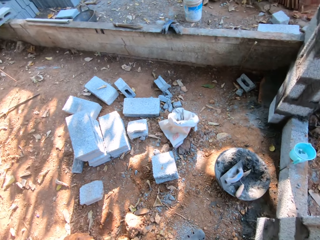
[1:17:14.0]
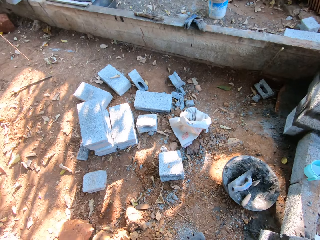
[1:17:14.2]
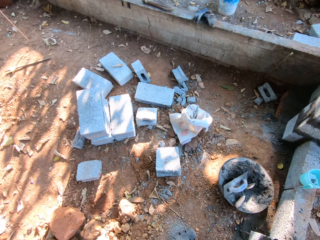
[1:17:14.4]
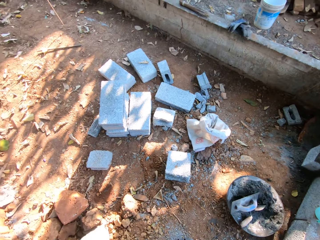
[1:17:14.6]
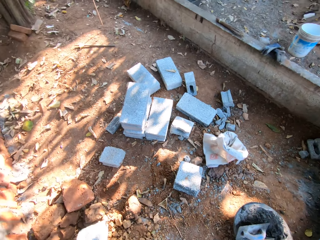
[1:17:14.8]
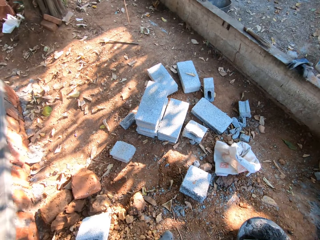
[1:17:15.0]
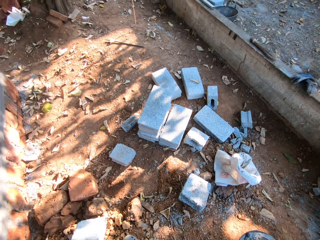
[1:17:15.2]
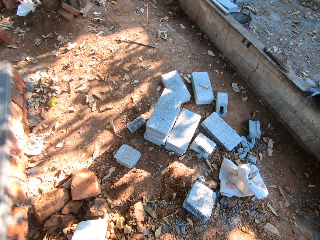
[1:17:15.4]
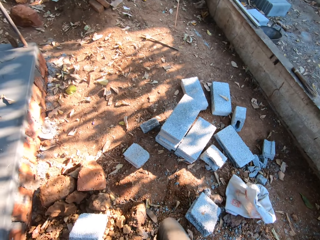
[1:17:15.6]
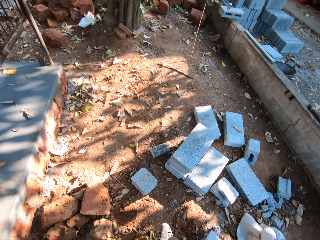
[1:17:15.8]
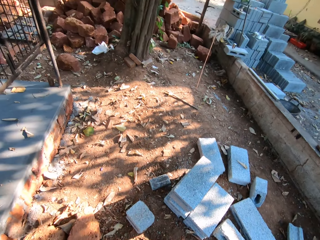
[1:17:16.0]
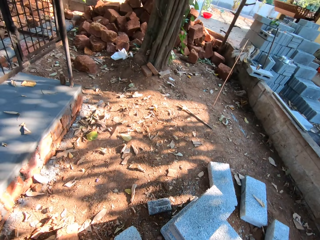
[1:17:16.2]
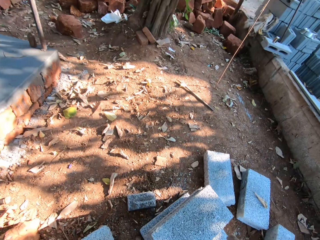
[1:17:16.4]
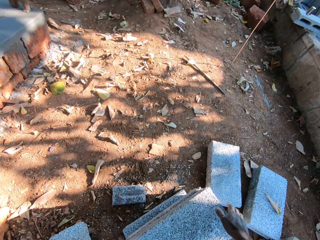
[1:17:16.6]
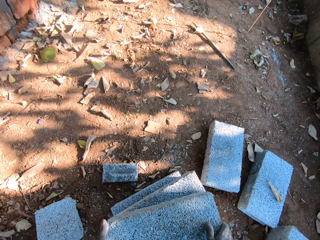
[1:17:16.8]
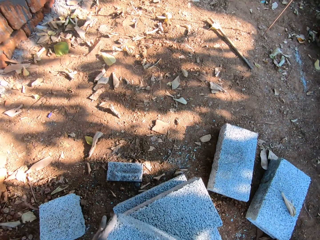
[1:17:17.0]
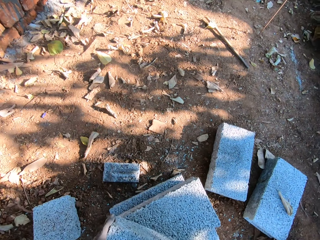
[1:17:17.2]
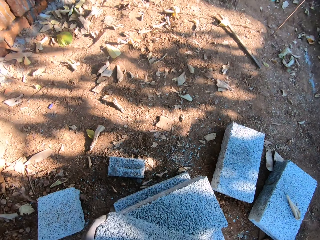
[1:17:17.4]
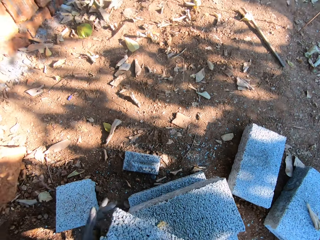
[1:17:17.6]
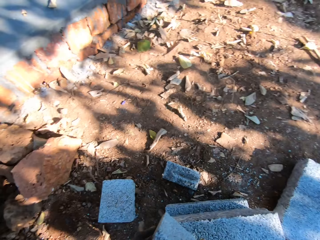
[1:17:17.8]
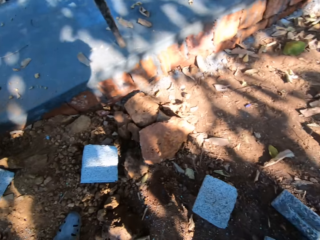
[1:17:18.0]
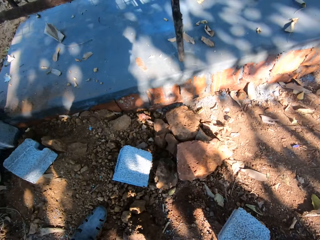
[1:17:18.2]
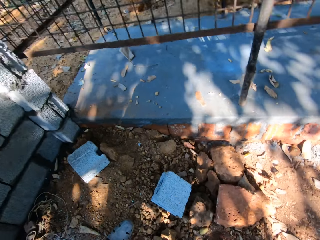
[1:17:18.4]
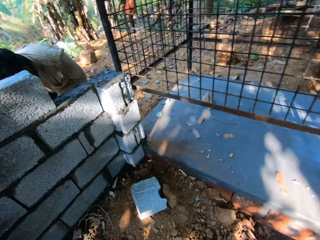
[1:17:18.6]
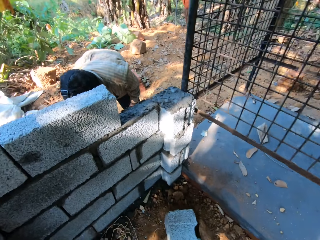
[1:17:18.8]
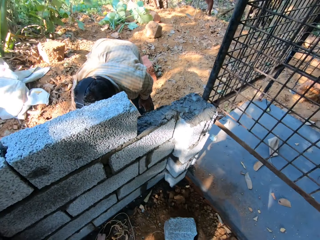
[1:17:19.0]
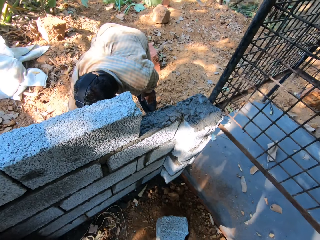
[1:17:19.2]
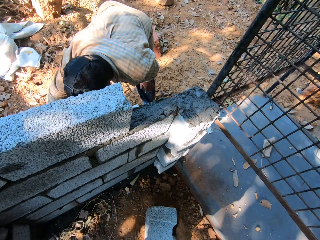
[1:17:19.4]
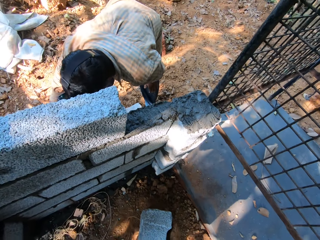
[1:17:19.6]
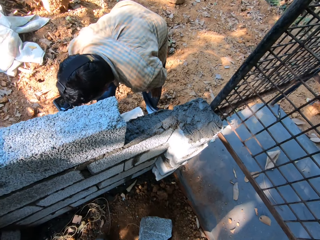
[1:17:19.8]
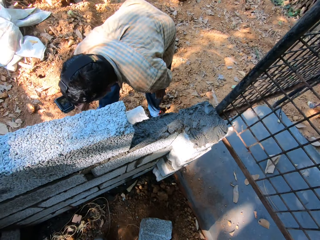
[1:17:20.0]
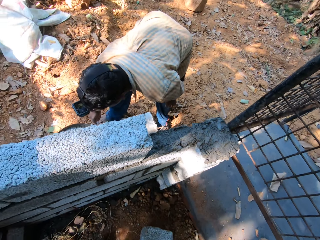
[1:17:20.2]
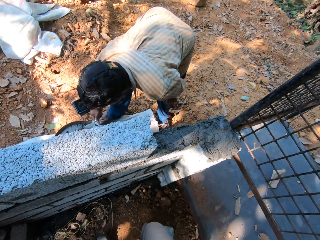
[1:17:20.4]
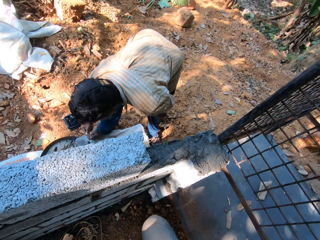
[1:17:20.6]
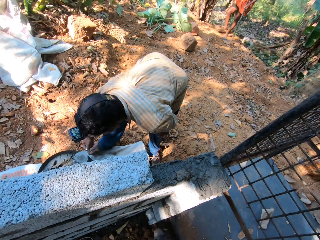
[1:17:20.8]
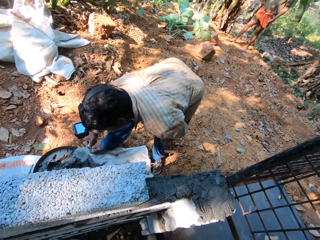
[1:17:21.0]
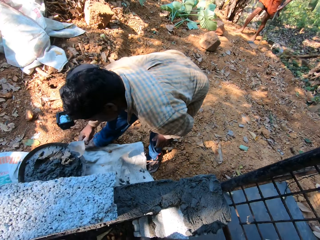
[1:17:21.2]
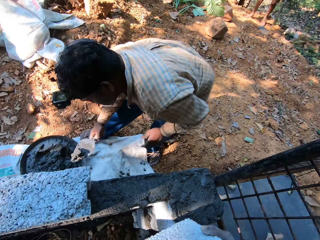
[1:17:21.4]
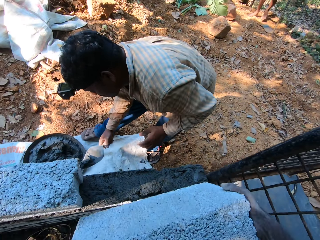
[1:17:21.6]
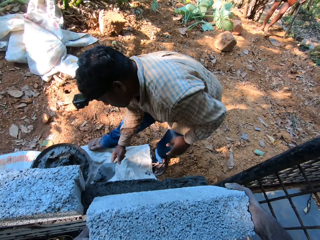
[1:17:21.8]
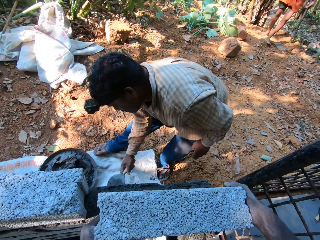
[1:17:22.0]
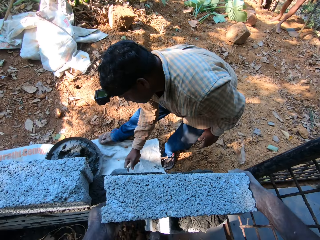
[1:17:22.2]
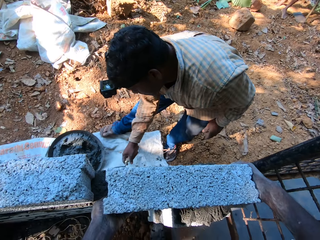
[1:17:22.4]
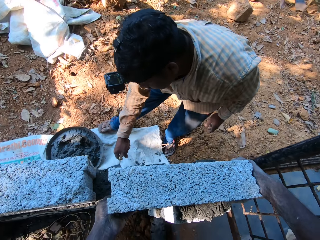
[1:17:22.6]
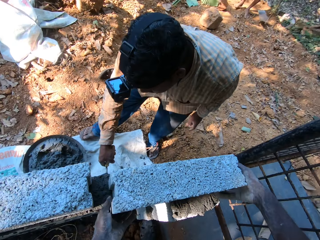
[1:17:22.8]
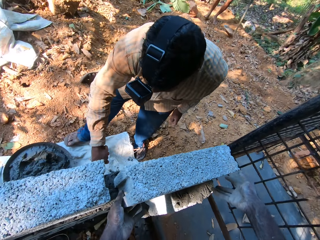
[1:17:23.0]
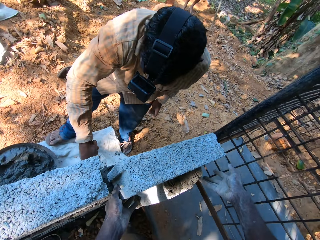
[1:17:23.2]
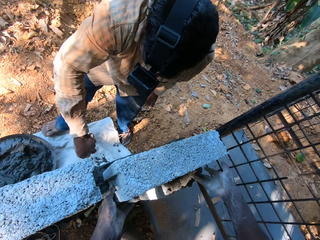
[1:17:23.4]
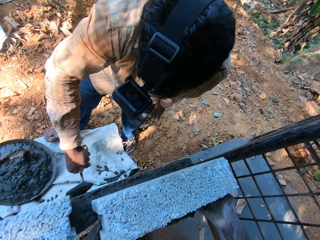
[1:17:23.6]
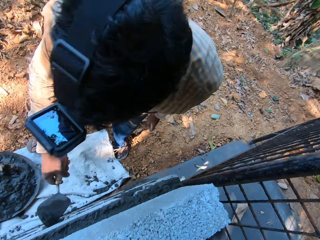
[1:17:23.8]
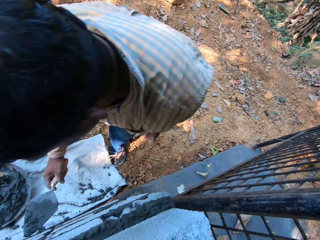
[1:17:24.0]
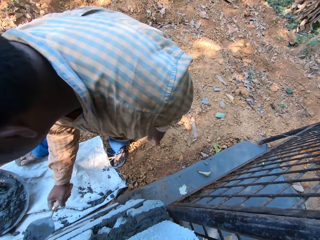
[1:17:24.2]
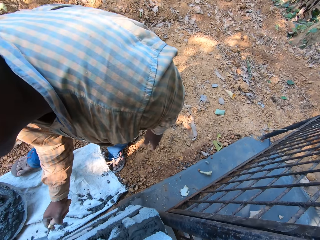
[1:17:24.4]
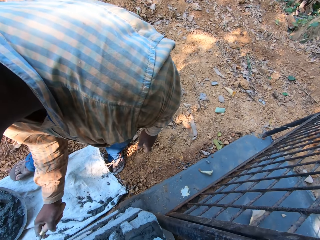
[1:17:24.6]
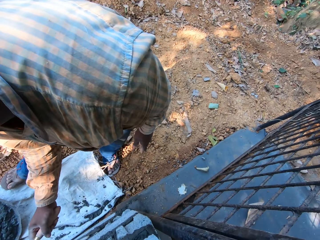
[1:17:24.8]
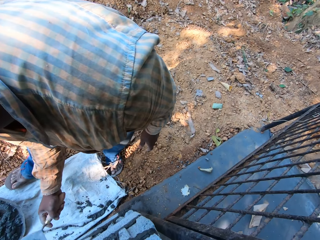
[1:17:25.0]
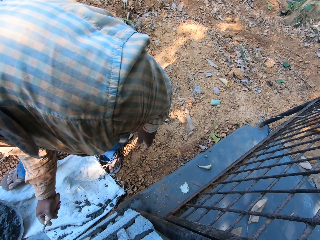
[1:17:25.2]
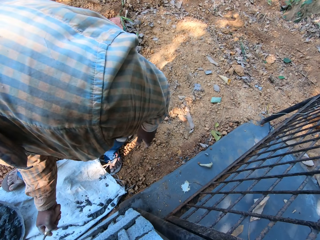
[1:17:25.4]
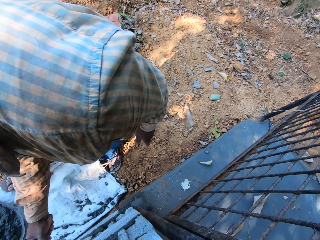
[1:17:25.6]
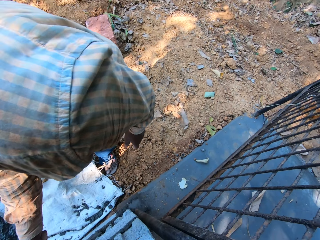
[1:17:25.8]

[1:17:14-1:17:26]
The camera wearer looks around. He turns a concrete block on the ground with his right hand. He picks up the concrete block. He carries the concrete block on the ground with both hands. The man packs concrete from the tray on the ground with the hand trowel in his right hand. The camera wearer places the concrete block in both hands on the concrete on the wall. The man plasters the wall with the concrete in the hand trowel in his right hand.

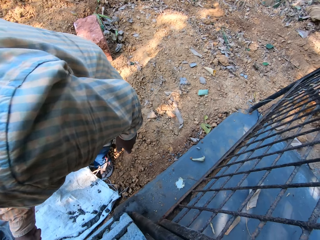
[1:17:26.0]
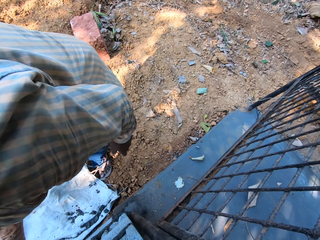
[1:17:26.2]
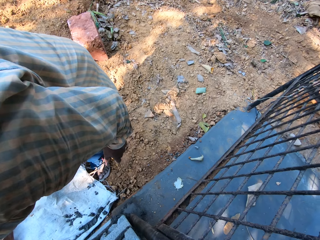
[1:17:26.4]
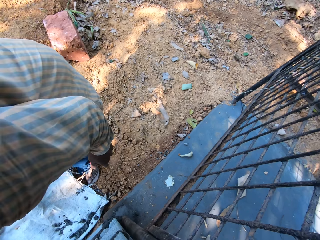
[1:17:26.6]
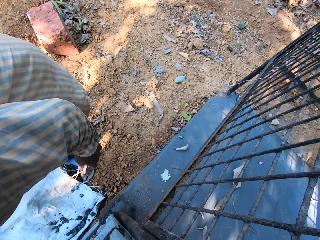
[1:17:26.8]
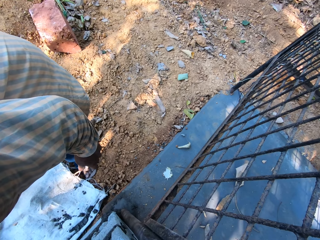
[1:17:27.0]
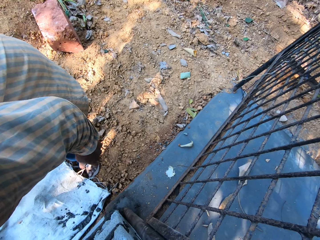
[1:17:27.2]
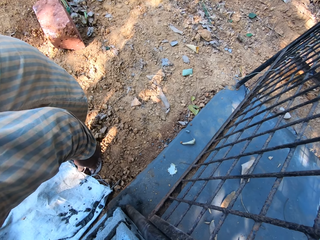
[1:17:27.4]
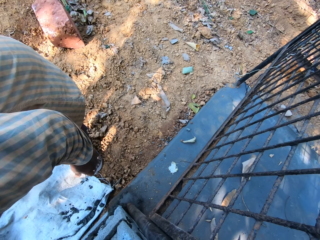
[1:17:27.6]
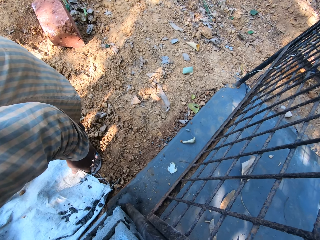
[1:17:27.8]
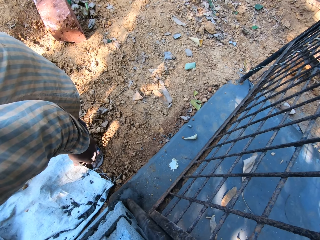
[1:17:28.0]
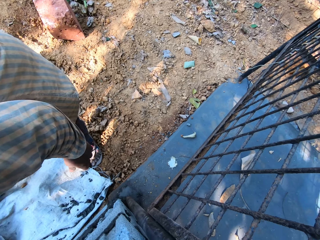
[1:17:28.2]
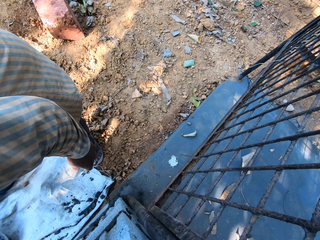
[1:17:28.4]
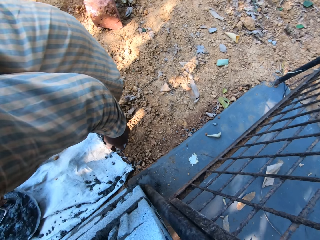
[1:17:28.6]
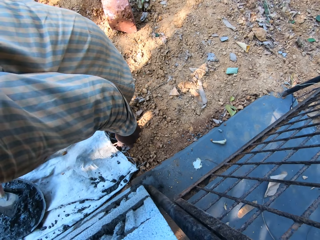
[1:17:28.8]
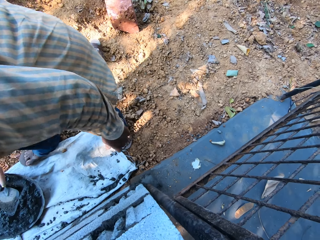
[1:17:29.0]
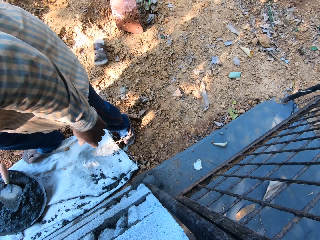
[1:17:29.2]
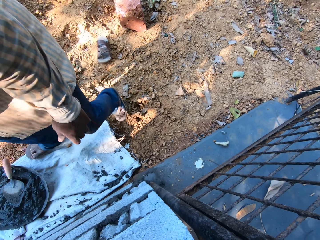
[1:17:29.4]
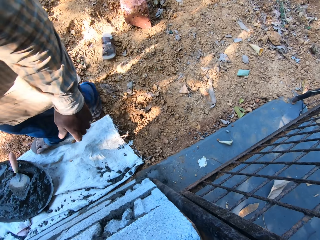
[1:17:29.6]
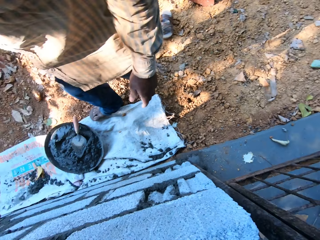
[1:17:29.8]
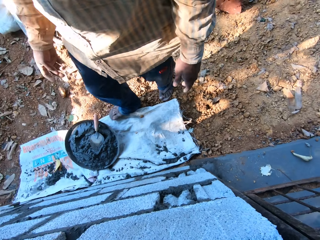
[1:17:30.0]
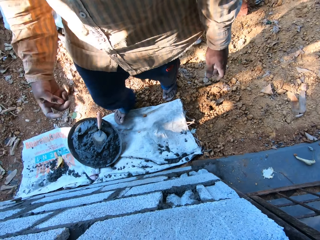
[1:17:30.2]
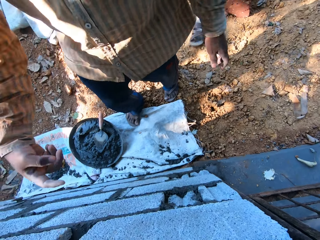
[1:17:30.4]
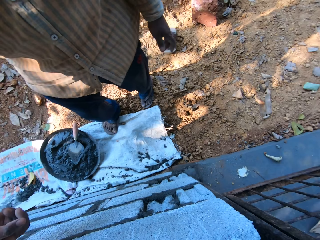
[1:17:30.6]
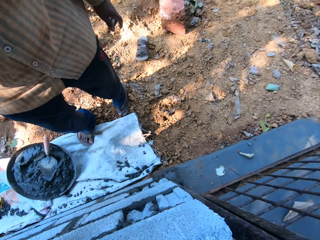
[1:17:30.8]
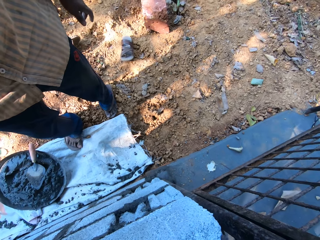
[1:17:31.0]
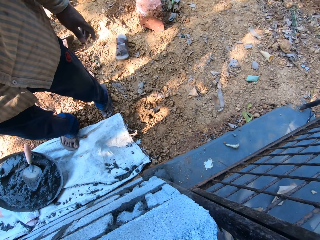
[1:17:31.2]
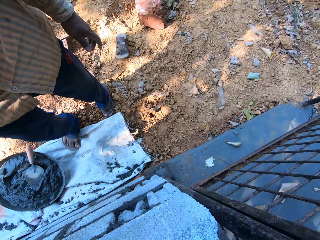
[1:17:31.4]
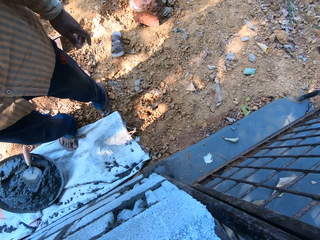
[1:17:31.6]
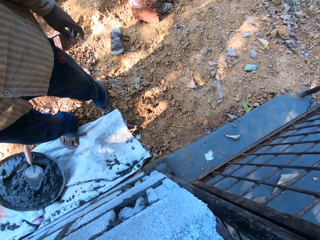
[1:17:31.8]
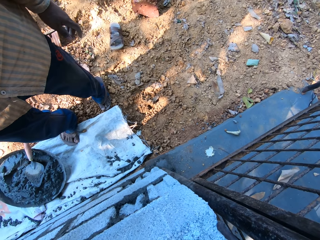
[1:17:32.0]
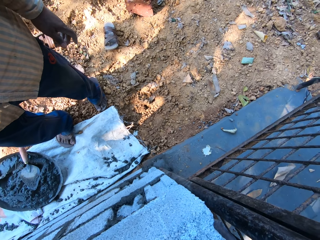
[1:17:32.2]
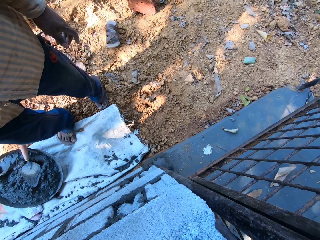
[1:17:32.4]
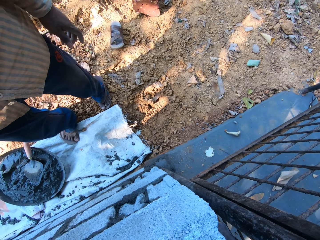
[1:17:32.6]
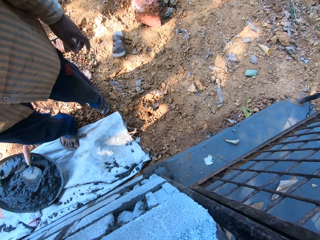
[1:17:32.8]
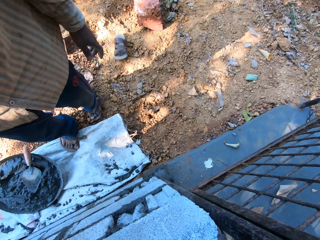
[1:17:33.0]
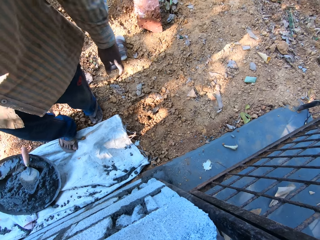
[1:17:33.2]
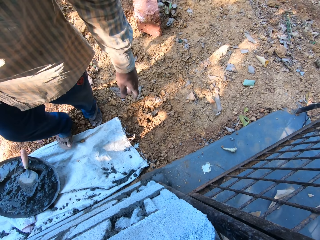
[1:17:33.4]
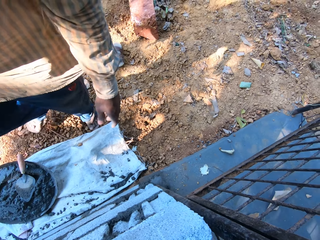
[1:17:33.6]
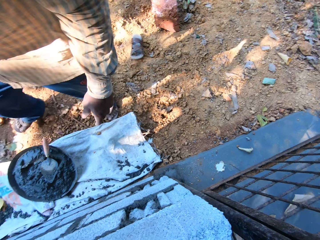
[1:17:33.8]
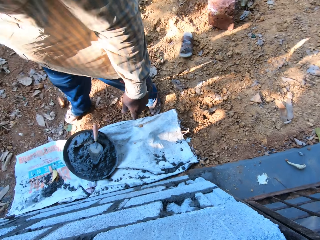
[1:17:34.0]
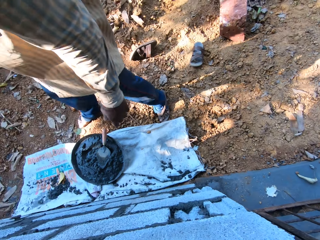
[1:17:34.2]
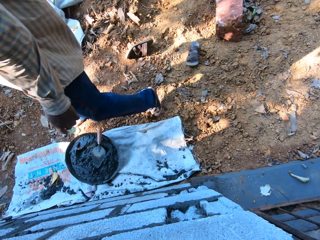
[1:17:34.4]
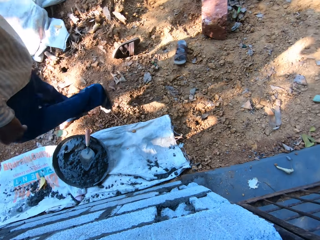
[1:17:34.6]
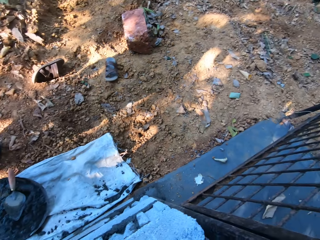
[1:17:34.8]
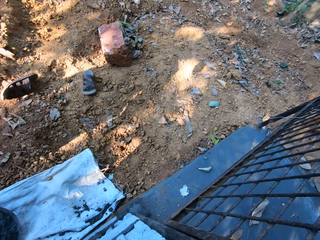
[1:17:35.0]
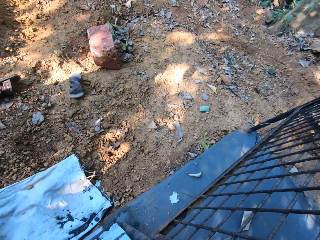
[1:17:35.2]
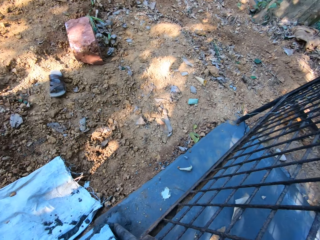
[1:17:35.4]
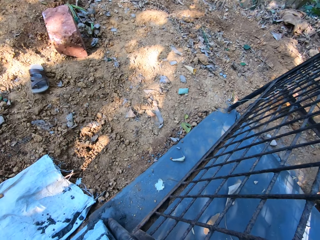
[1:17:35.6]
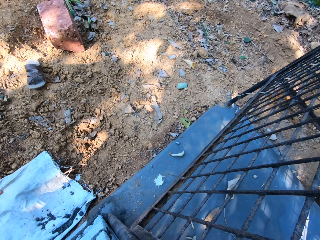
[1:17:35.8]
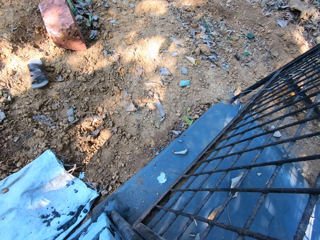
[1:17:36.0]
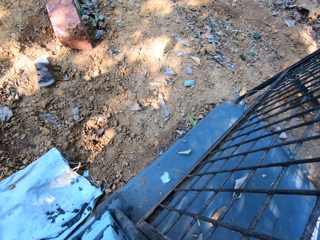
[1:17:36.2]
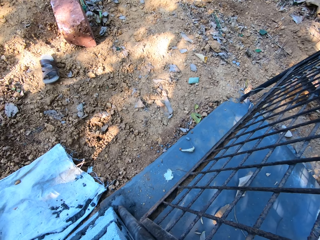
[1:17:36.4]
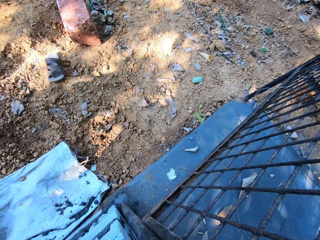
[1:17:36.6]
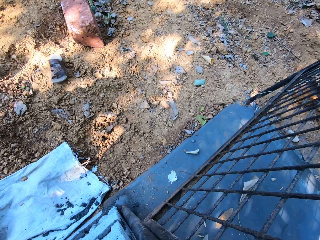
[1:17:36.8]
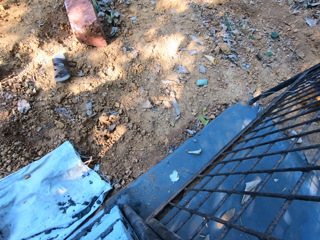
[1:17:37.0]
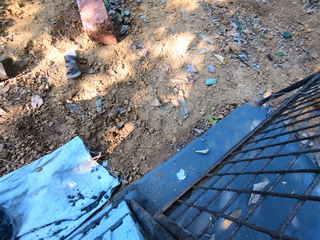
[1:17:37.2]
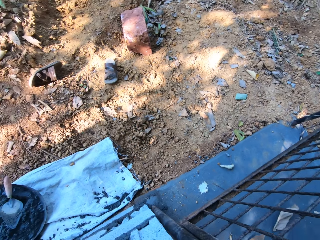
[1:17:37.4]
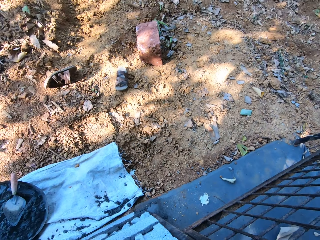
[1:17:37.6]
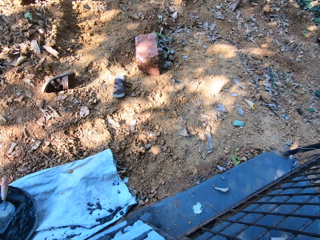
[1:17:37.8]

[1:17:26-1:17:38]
The man drops the hand trowel in his right hand in the tray on the ground.
